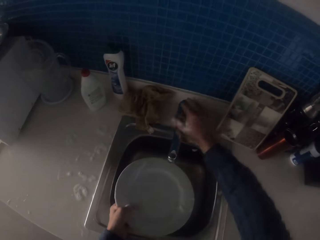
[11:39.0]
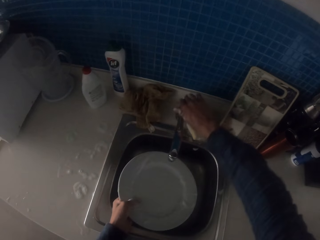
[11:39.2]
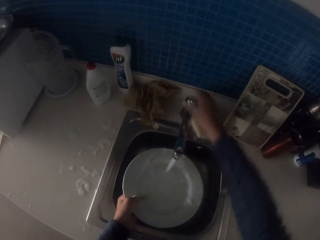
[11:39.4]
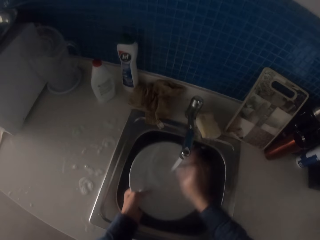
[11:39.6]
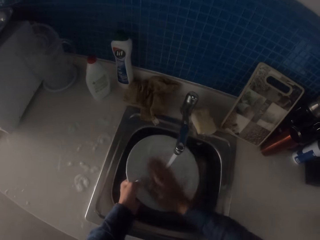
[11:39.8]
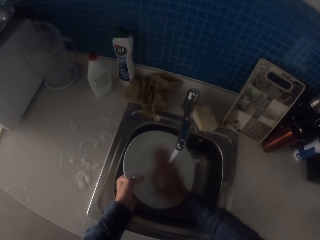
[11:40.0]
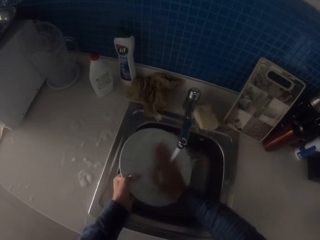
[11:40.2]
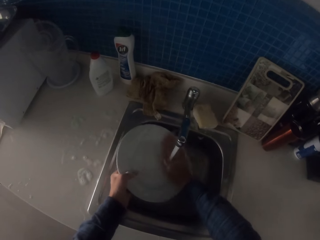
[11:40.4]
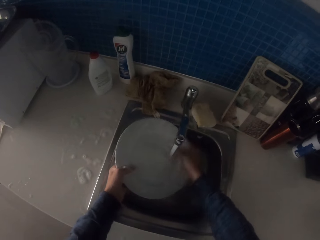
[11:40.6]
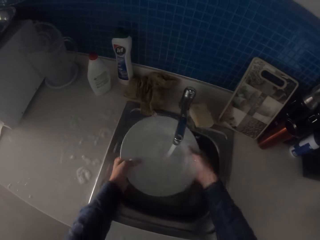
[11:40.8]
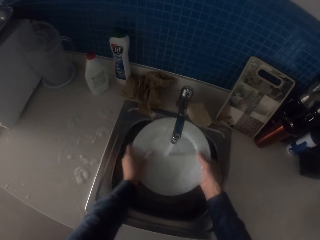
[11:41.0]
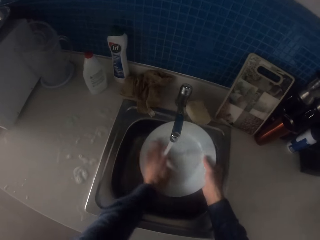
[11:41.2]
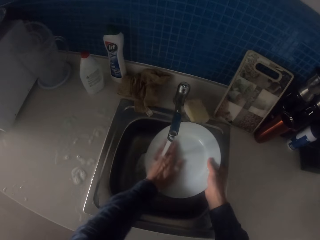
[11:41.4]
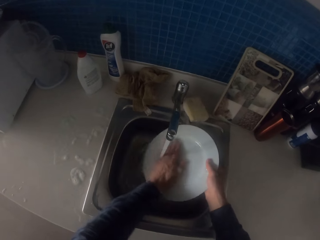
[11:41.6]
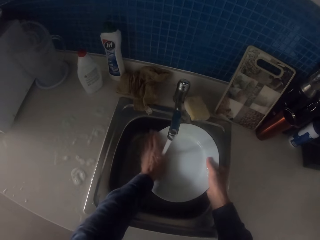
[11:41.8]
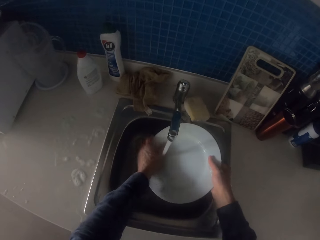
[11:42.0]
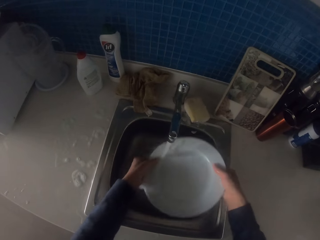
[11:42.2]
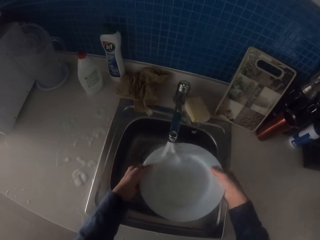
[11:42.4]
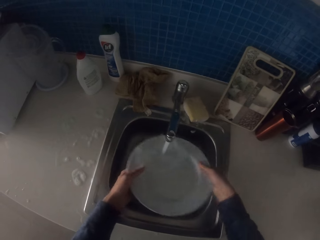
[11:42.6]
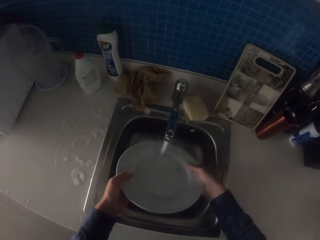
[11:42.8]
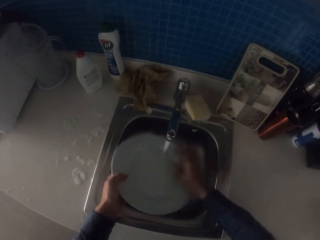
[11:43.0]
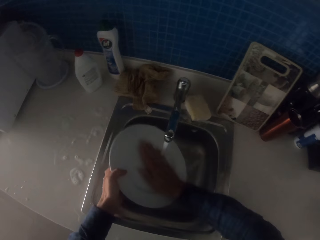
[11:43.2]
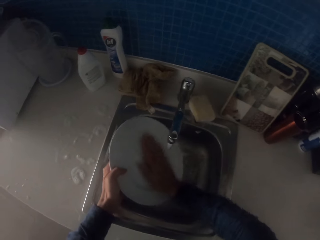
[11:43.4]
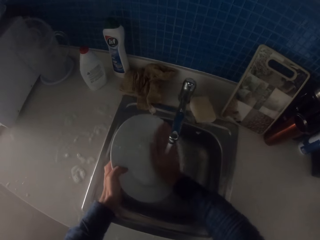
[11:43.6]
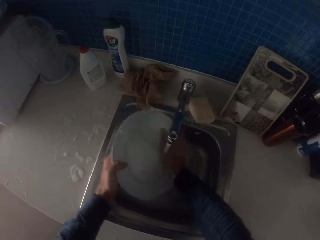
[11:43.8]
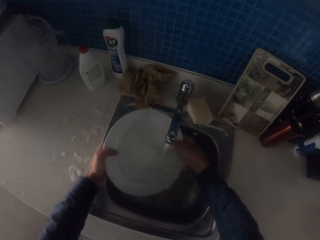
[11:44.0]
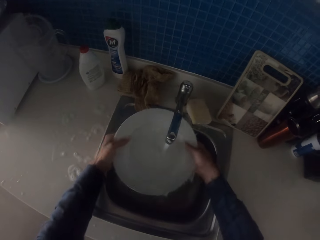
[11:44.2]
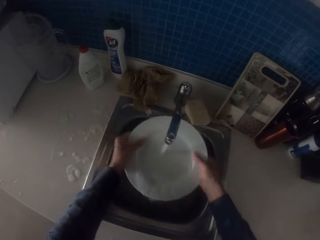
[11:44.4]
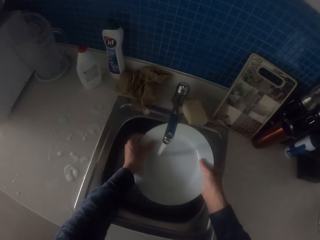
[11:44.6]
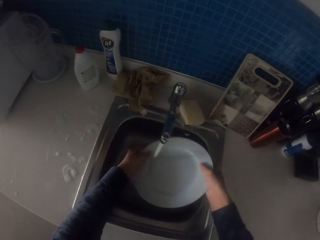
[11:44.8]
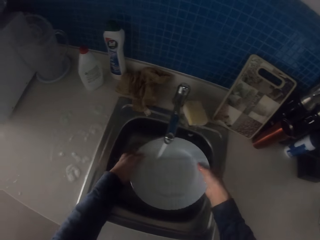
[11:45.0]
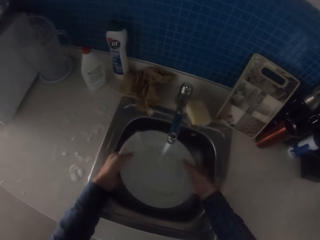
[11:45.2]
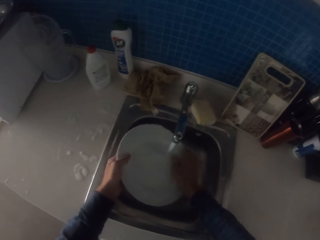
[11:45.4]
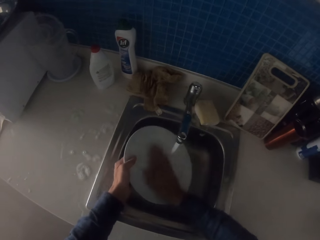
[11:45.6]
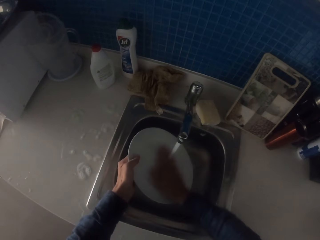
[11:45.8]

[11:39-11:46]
The camera wearer places down the dish washer. They turn on the tap. They rinse the plate with running water from the tap.

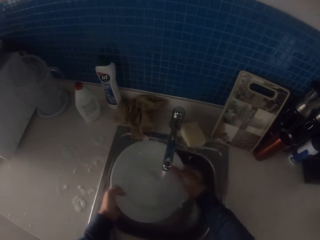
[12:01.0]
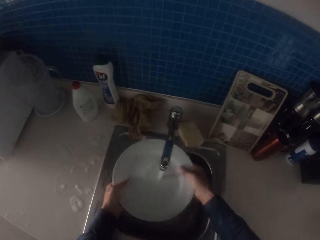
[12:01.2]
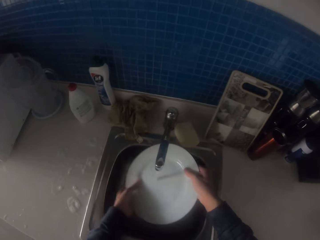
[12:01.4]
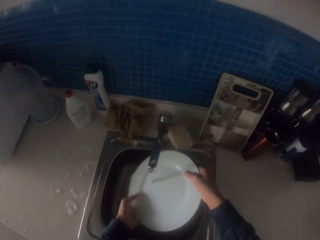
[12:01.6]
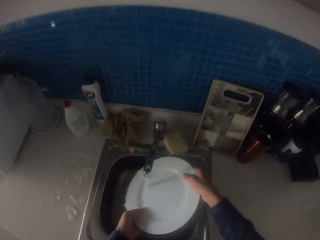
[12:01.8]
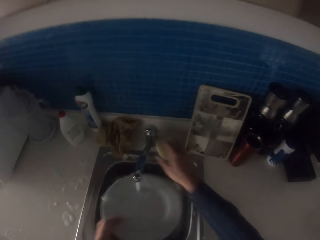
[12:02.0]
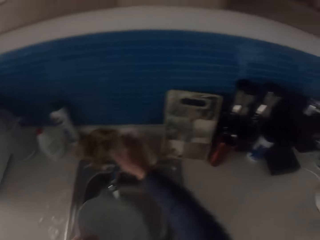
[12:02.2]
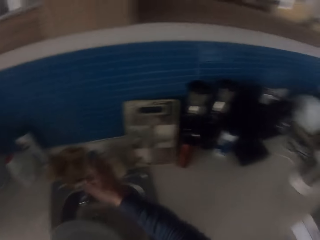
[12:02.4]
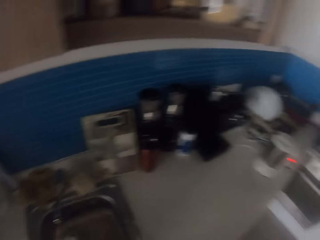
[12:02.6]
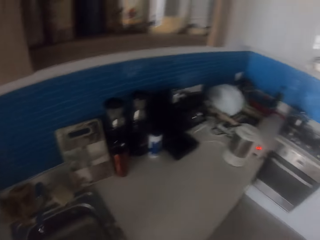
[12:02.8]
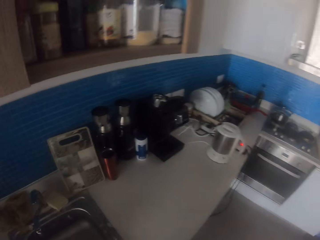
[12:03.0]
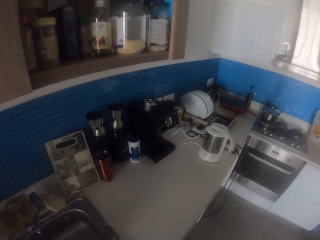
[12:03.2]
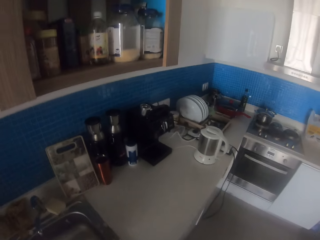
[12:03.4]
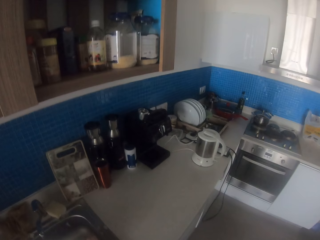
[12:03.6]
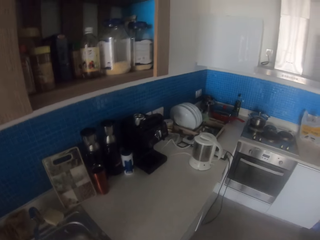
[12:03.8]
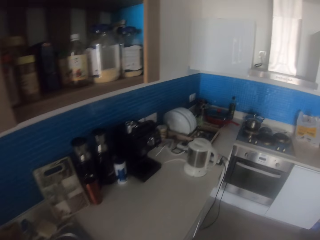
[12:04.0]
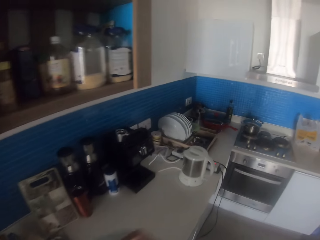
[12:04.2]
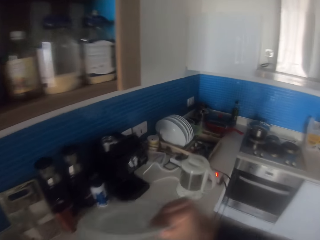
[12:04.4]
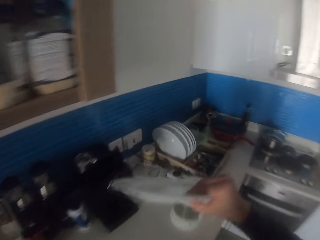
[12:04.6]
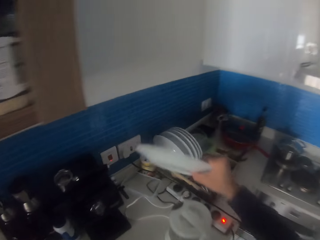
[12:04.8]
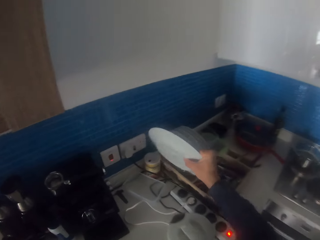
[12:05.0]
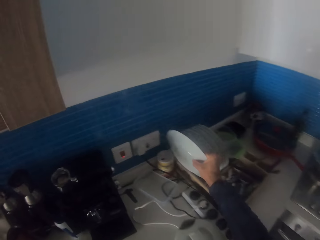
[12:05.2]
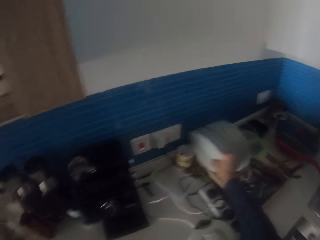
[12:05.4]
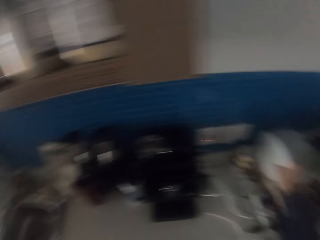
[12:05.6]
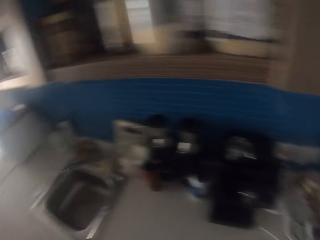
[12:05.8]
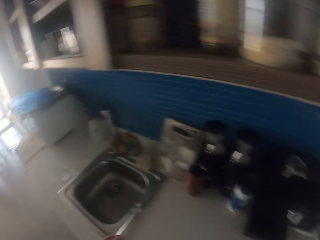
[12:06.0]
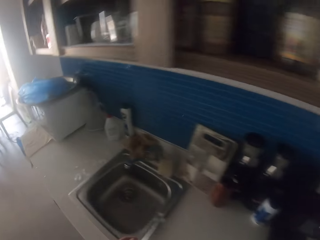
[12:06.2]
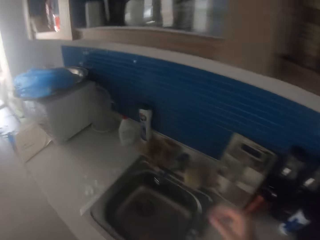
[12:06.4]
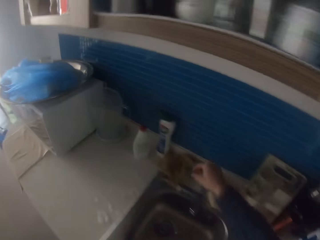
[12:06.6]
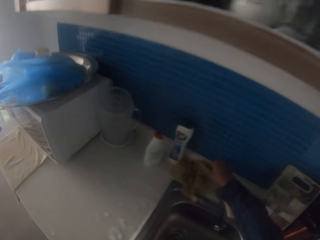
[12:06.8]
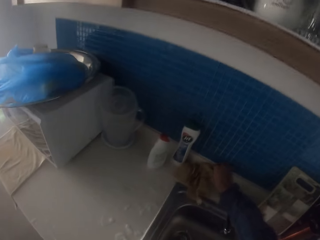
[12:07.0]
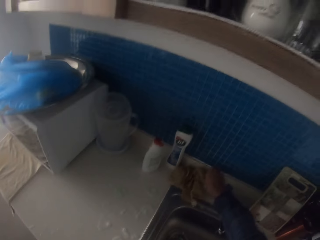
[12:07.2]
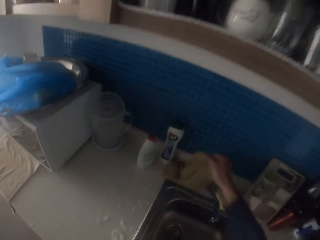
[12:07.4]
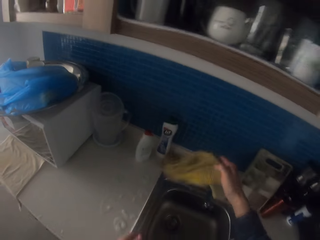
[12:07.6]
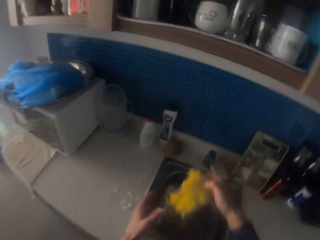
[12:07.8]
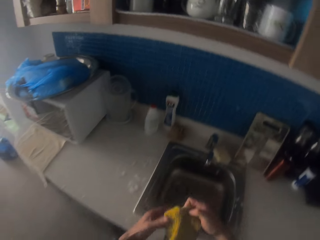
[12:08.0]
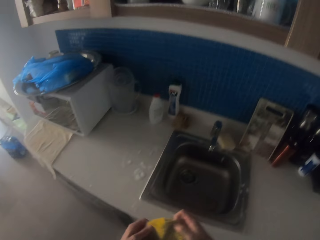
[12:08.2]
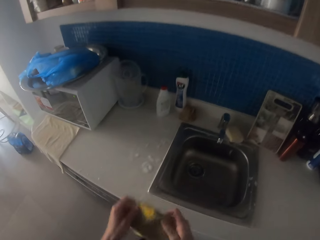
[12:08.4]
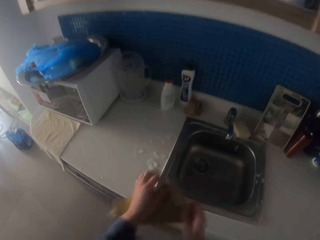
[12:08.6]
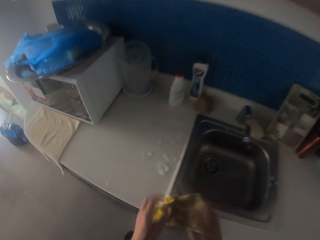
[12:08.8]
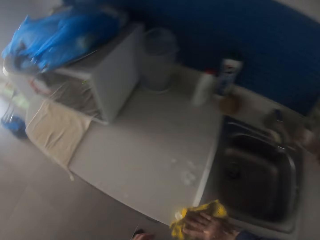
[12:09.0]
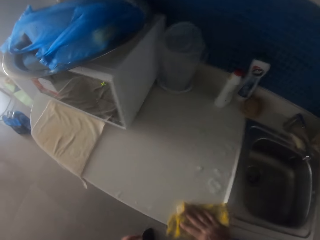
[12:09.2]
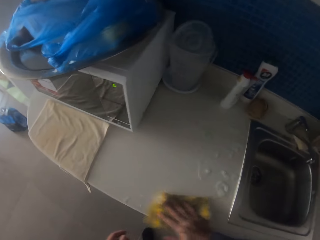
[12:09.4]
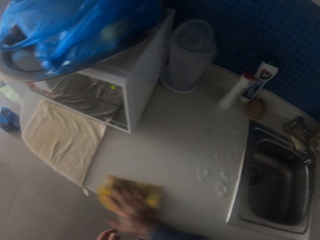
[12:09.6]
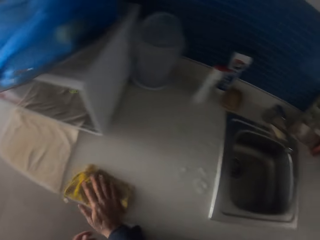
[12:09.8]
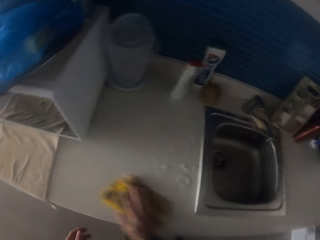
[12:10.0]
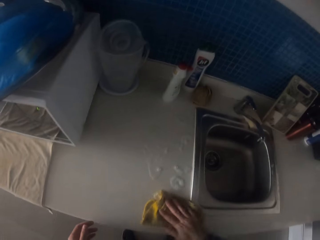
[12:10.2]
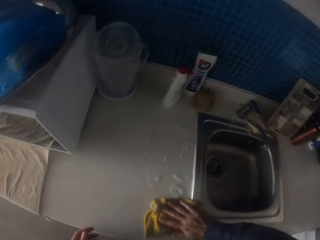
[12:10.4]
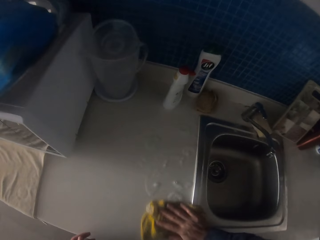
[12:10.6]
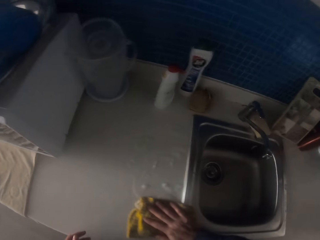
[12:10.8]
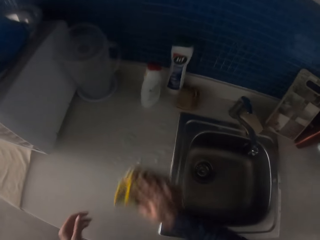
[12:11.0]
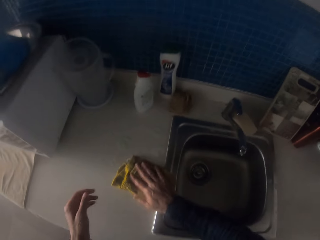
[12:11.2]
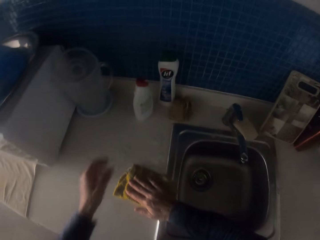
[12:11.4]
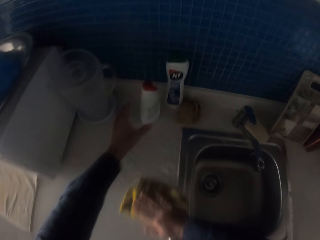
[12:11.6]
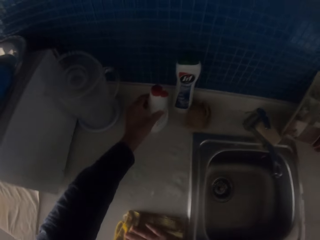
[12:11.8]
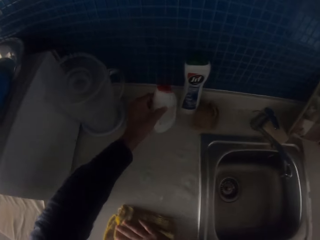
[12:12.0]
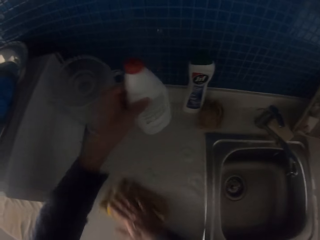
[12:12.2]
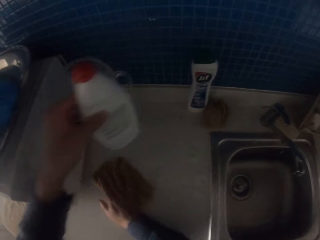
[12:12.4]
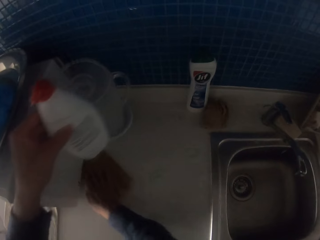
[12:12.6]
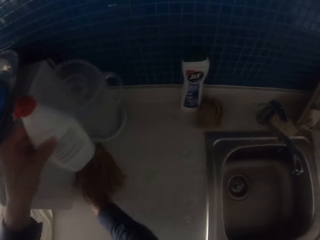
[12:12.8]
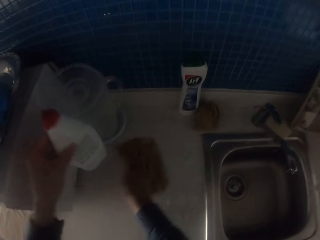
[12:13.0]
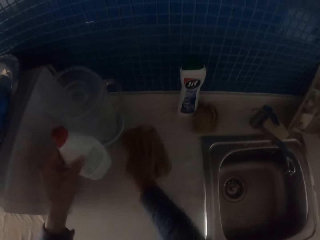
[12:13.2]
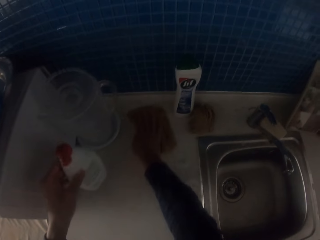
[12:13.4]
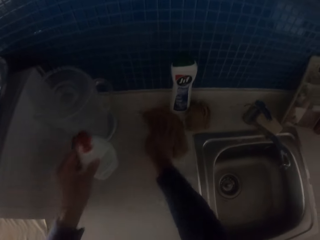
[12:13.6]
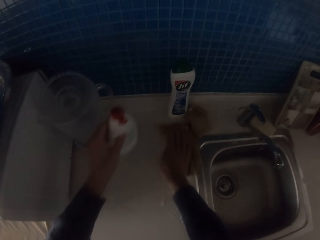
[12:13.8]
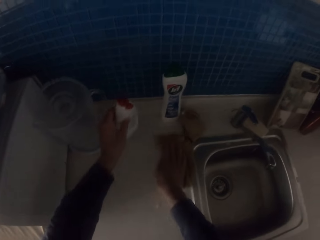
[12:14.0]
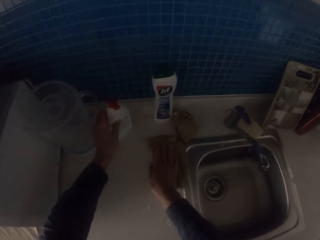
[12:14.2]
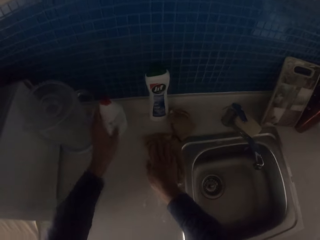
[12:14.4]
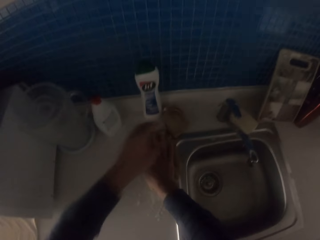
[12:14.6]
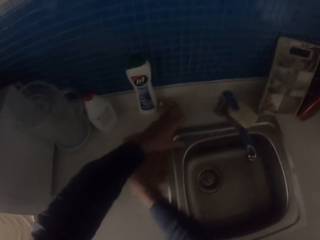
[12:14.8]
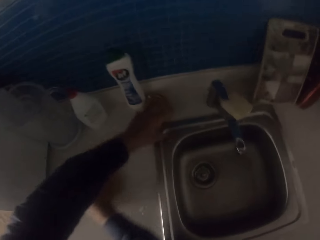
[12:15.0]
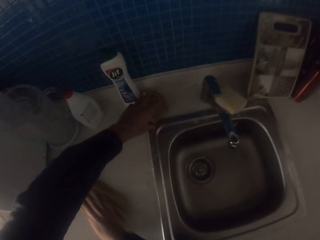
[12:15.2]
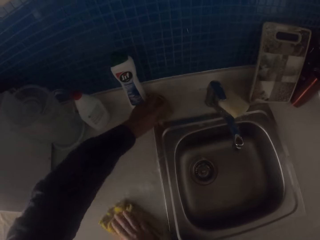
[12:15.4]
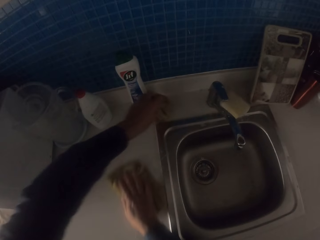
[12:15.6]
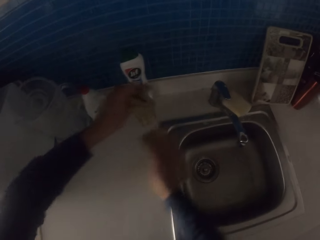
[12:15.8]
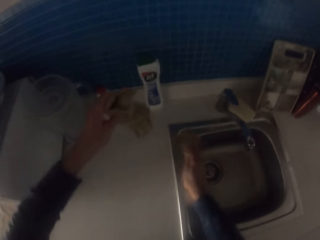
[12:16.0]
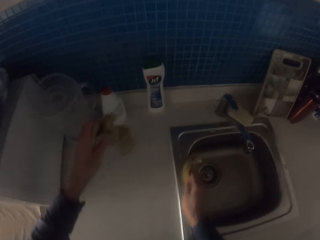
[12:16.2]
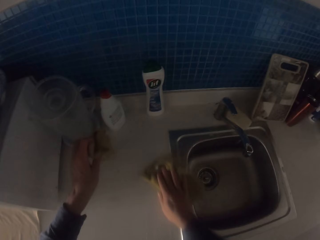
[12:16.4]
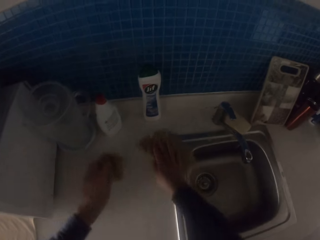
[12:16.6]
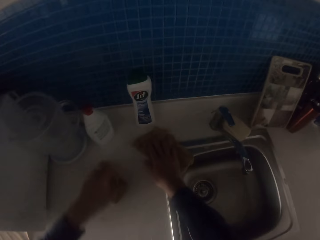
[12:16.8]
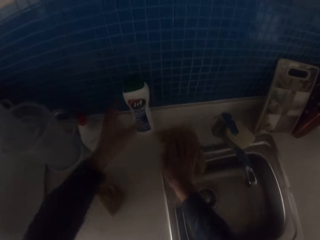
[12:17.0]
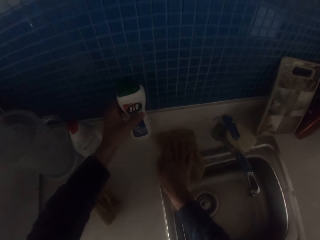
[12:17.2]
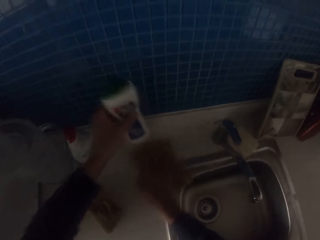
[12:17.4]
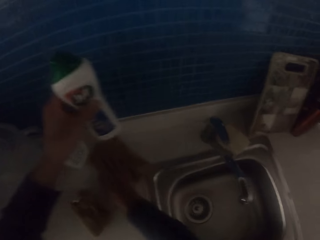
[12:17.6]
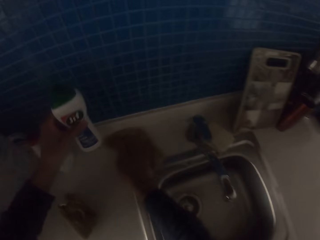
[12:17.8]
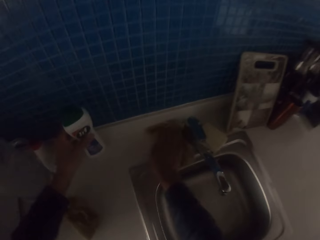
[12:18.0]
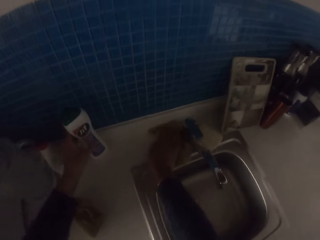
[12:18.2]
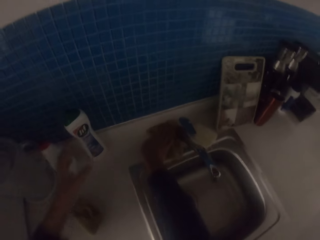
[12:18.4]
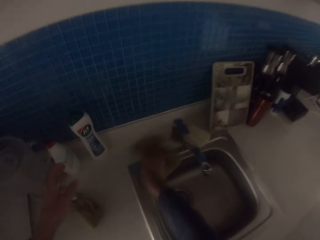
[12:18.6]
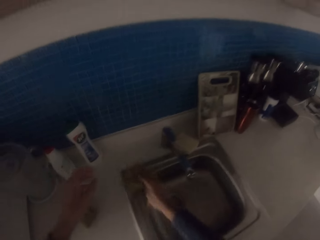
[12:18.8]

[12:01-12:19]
The camera wearer closes the tap. They place the plate on the utensils holder. They pick the kitchen towel. They wipe the table sink with the kitchen towel. They pick a bottle of liquid soap. They wipe the table sink with the kitchen towel. They place the bottle down. They pick another kitchen towel. They place the bottle down. They pick a bottle of something. They place down the bottle of something.
